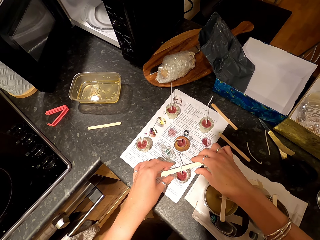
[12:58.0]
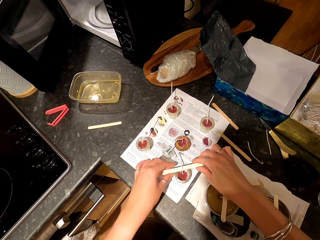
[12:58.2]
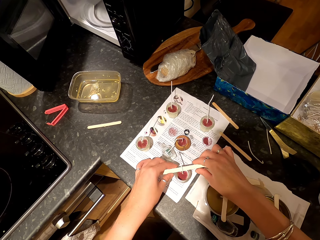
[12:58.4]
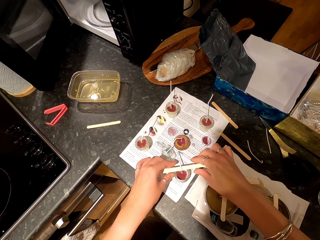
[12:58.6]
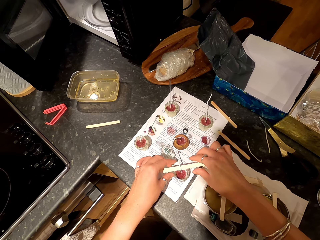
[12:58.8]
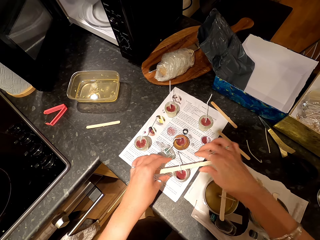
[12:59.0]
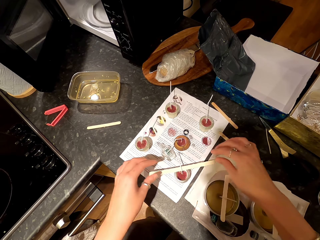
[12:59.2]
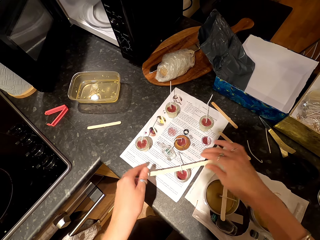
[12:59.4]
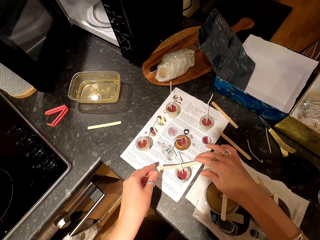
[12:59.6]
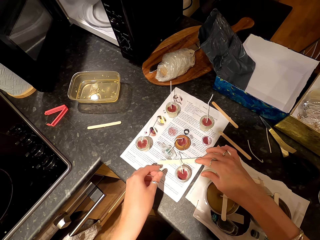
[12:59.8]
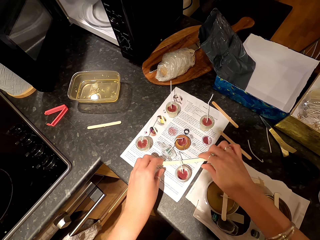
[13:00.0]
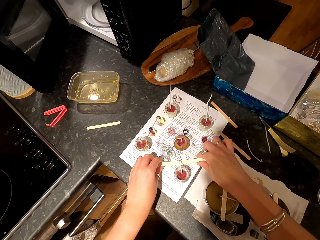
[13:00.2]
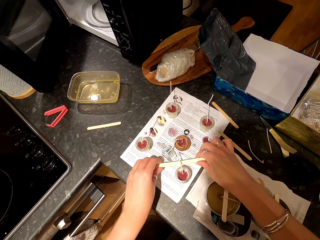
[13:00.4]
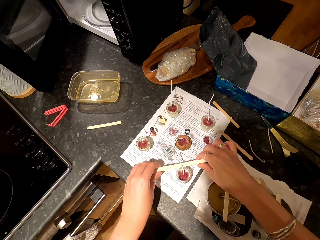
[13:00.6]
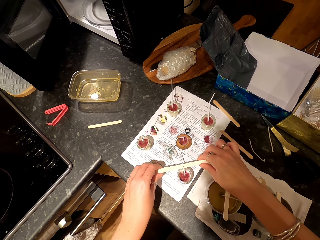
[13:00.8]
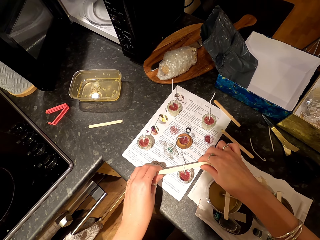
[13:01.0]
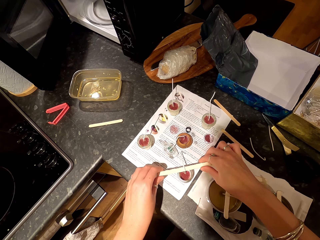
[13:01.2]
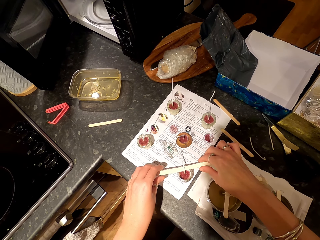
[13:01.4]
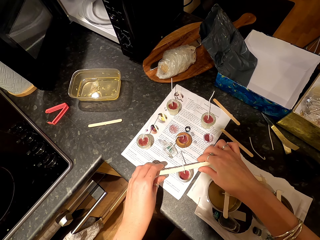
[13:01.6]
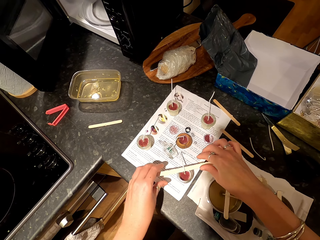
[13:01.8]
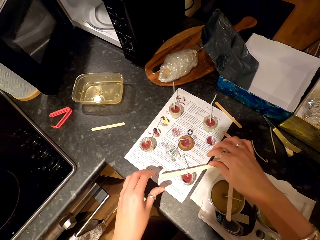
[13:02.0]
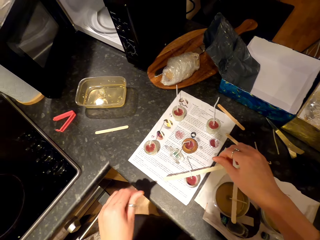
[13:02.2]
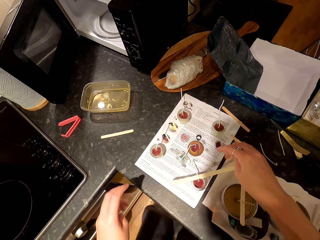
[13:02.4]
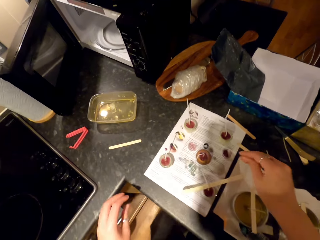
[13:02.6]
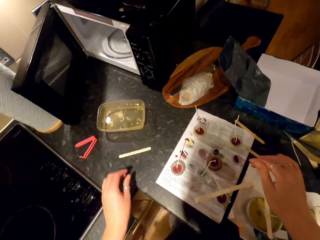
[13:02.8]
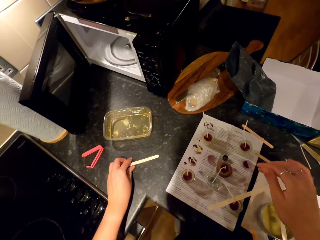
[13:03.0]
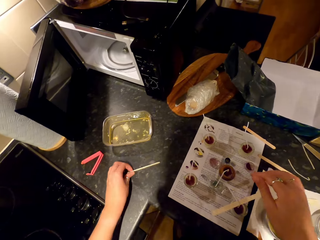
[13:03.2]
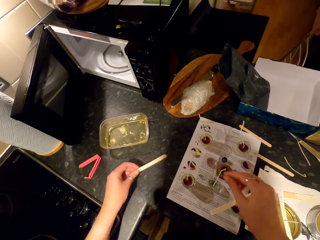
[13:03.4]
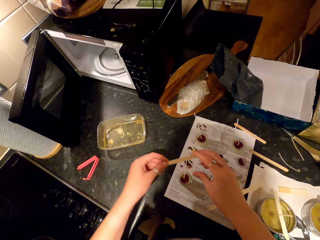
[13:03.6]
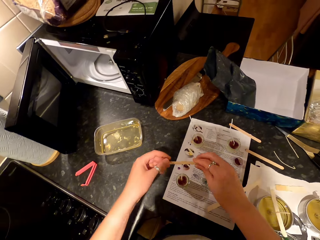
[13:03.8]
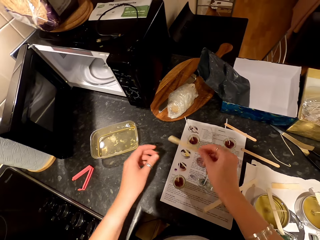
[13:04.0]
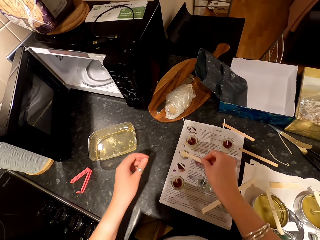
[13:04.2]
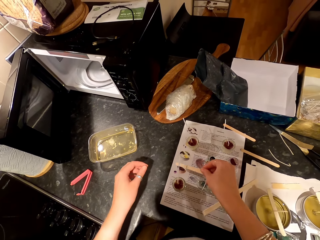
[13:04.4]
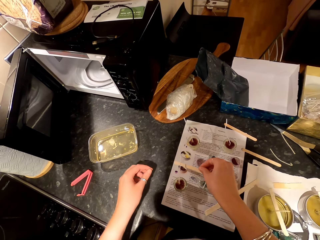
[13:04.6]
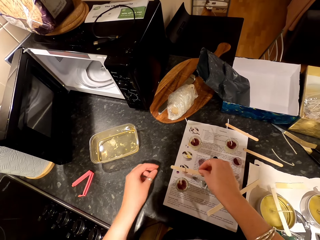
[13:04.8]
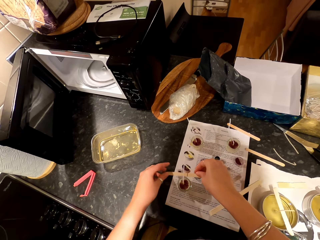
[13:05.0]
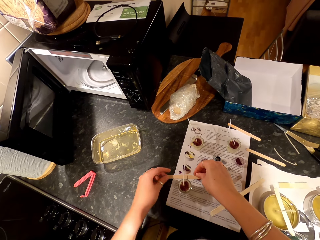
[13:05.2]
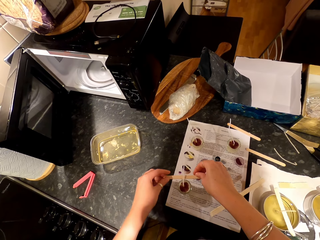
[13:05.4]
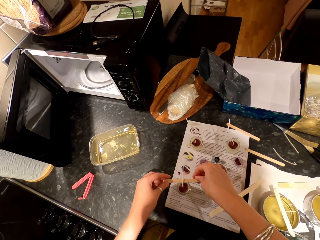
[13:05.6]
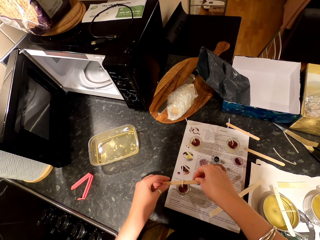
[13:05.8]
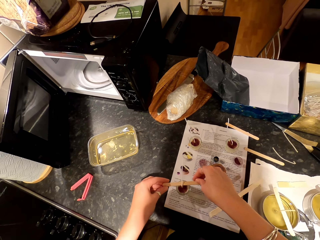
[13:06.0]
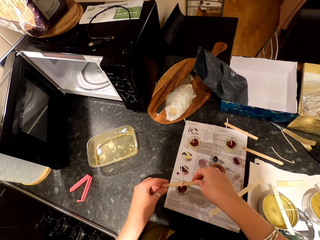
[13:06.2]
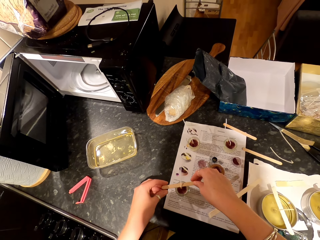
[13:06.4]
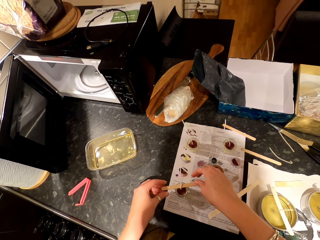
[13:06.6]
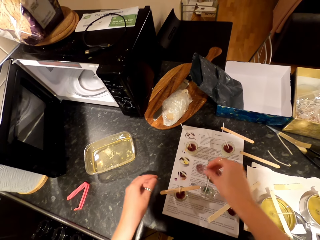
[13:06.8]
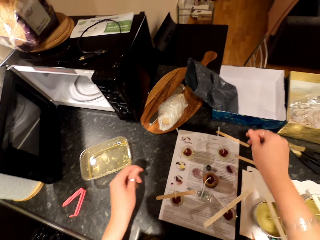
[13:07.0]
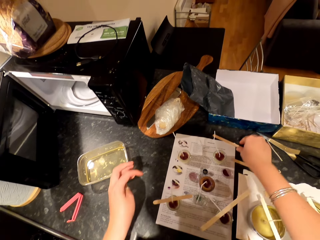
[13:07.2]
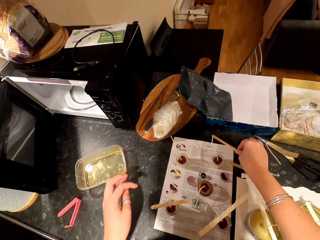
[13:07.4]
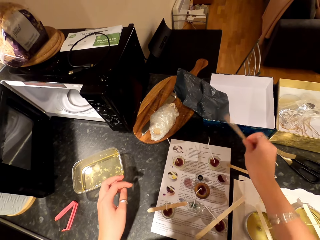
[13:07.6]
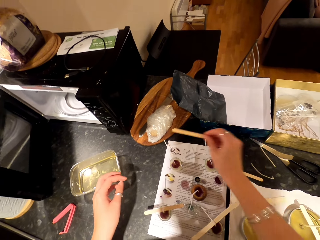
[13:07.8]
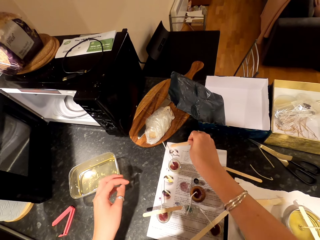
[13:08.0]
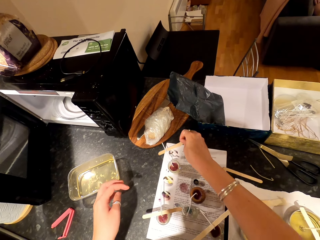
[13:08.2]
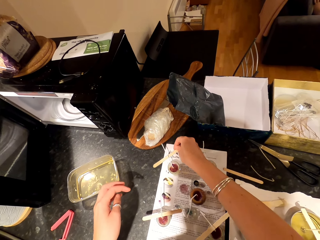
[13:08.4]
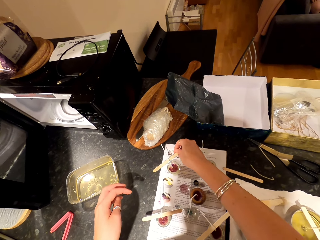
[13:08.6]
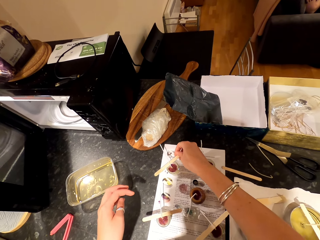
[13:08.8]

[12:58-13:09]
The camera wearer picks up a popsicle stick or stir bar on the paper. They move the popsicle stick on the candle container. They move hands around. They pick up the popsicle stick on the countertop. They put the popsicle stick on the candle container. They pick up the popsicle stick on the countertop. They put the stir bar on the container.

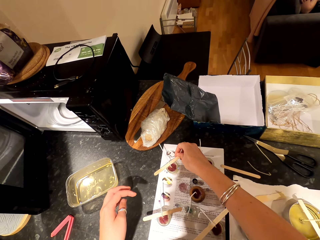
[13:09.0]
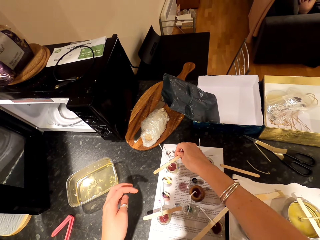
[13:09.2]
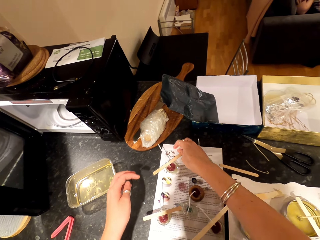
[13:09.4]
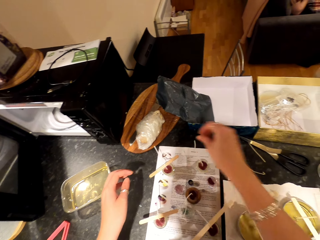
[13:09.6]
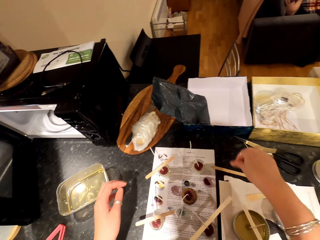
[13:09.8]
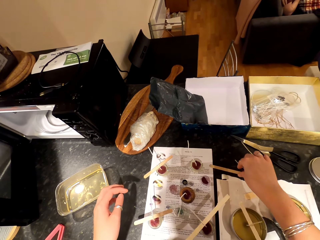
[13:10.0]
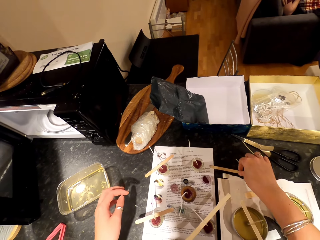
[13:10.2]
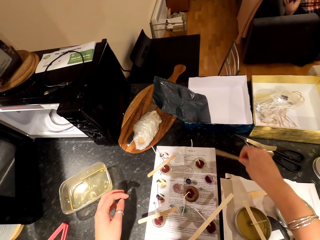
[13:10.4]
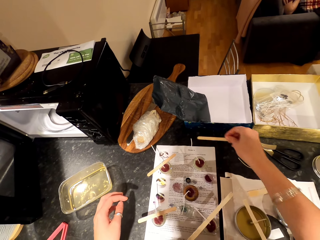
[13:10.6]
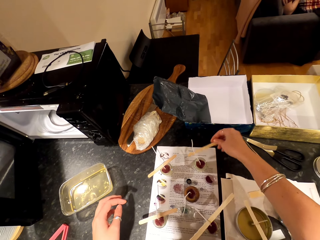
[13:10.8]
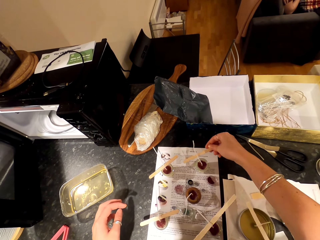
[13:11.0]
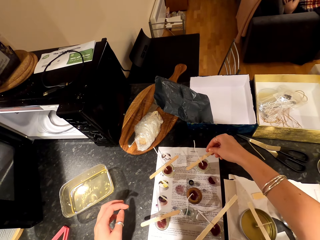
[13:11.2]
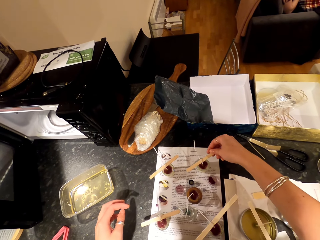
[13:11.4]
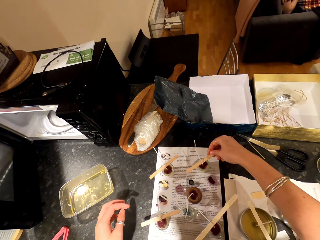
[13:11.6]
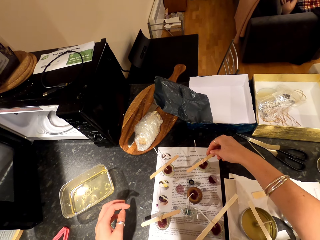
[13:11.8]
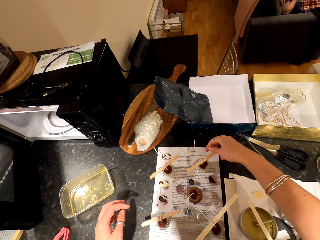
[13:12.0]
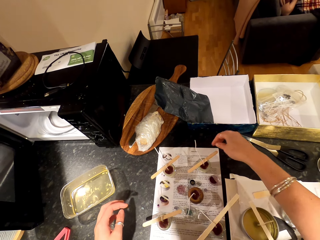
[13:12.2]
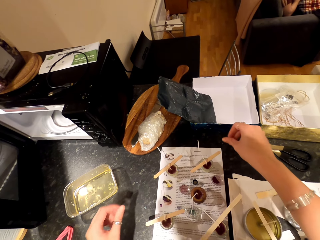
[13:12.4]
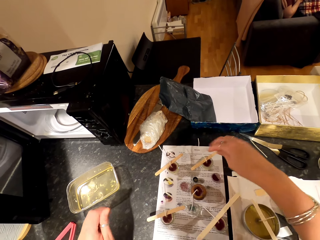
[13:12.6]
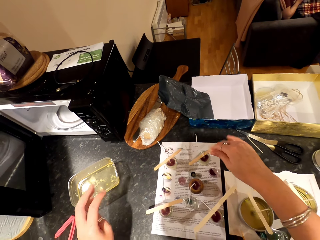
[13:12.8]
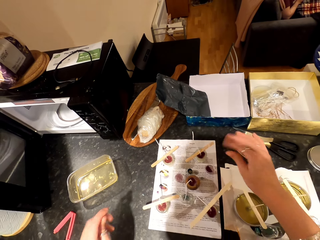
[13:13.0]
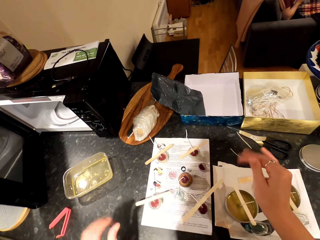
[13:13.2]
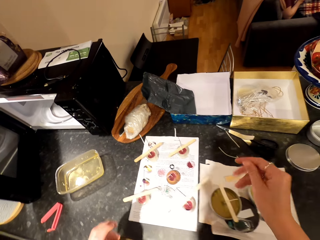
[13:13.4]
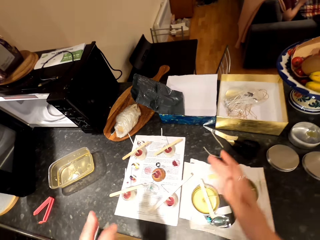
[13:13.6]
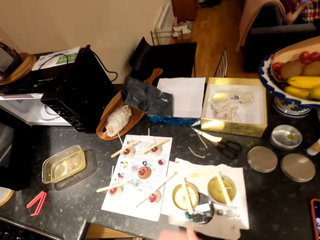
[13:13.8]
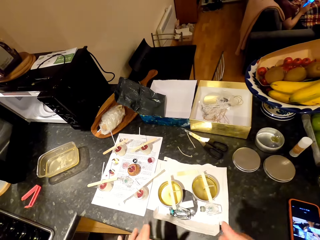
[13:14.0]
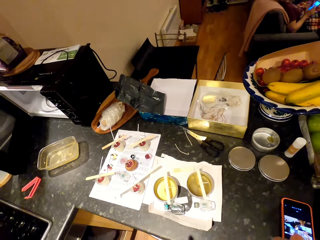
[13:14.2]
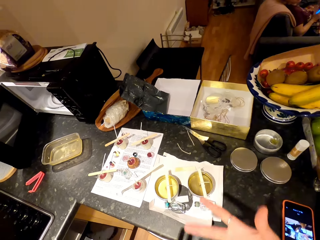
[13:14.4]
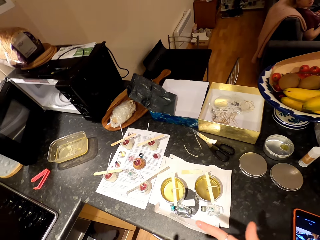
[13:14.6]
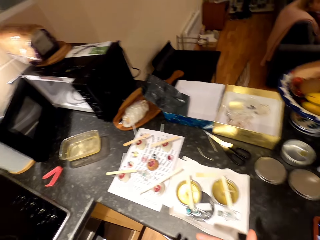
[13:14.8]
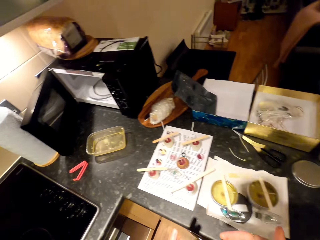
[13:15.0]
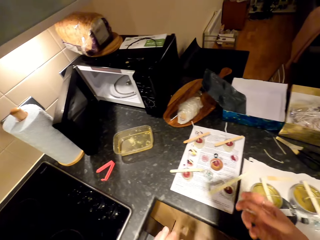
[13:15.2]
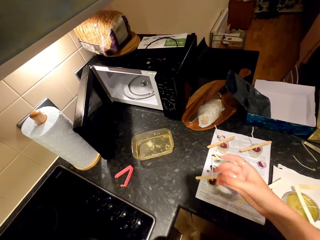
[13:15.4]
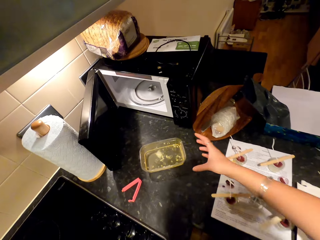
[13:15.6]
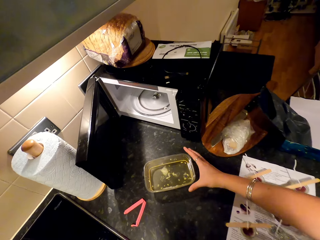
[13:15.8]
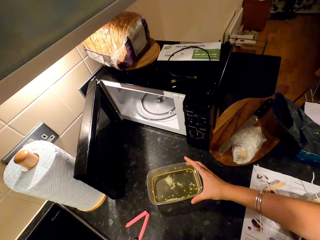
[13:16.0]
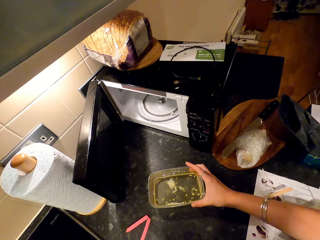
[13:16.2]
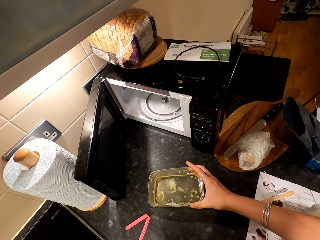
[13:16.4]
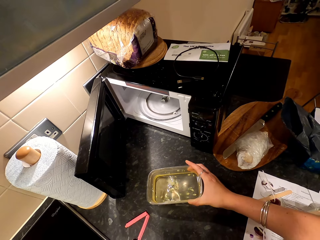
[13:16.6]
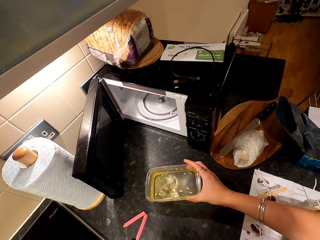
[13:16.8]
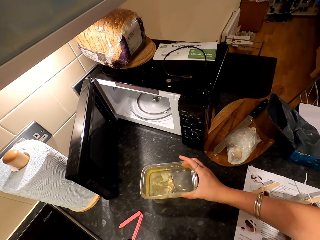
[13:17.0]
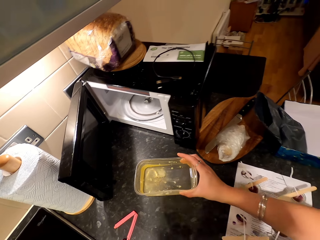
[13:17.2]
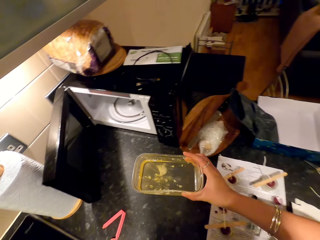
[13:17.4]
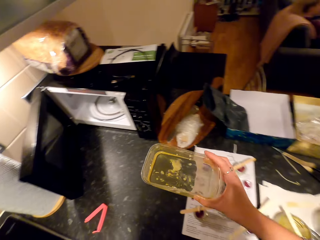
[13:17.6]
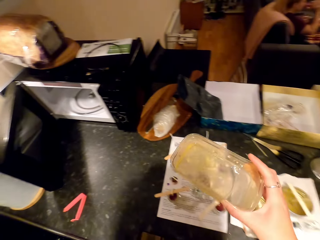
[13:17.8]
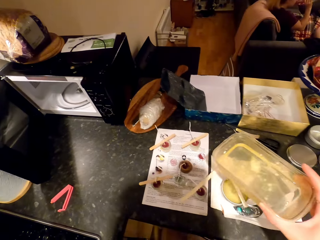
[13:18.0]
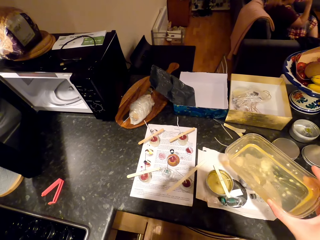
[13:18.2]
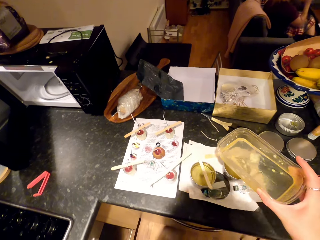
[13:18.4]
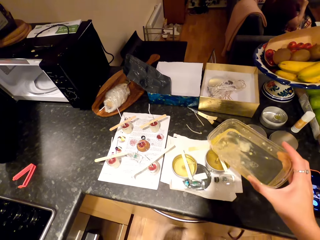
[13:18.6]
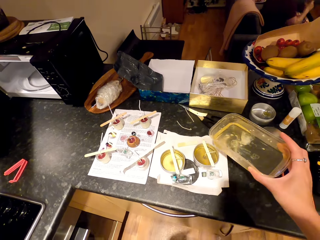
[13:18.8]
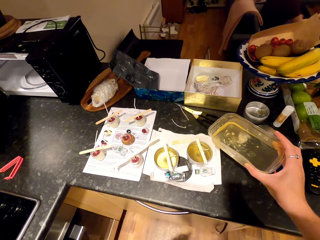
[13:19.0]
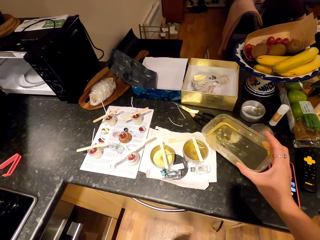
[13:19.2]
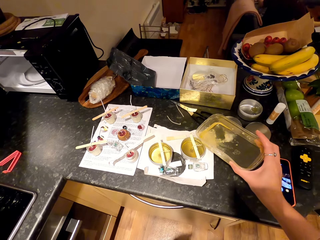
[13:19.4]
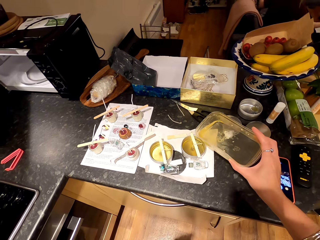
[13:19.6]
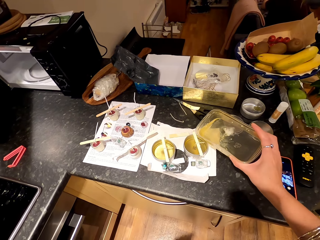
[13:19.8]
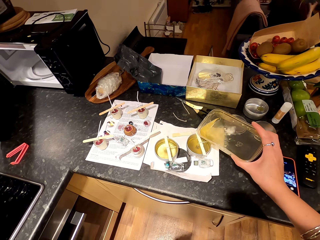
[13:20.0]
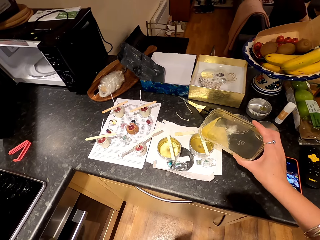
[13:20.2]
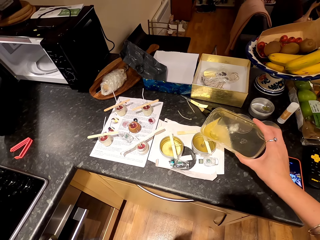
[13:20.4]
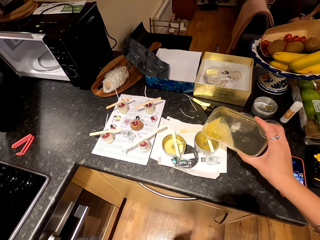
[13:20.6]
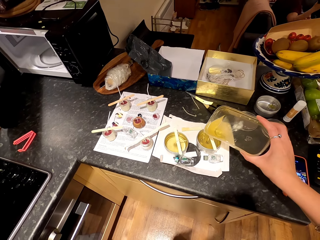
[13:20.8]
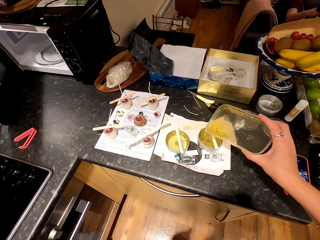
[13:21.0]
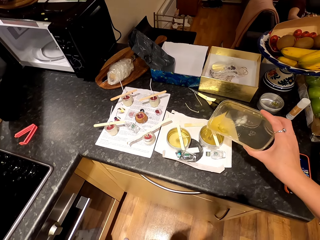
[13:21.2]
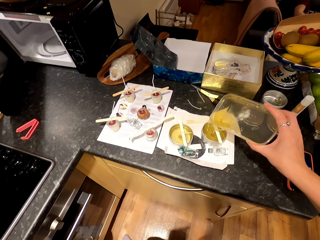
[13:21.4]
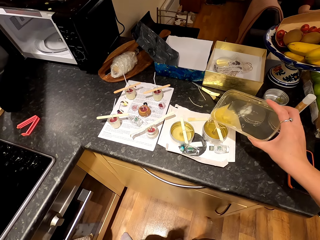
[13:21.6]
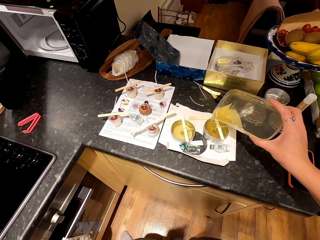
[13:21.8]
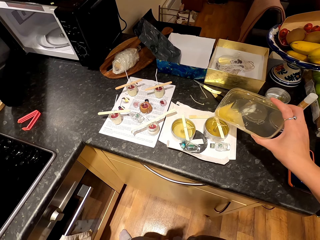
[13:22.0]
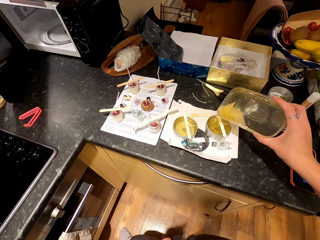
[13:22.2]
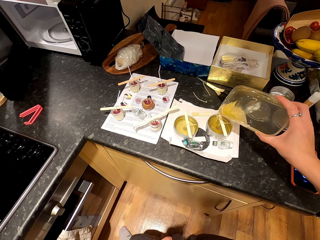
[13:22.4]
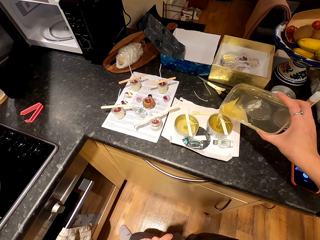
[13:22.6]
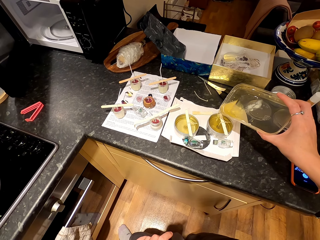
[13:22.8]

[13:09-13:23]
A woman sits on the couch. The camera wearer picks up a popsicle stick on the countertop. They put the popsicle stick on the candle container. They rub fingers. They move hands around. They pick up a dish on the countertop. They move around. The woman moves around. The woman puts the dish on the table. The camera wearer puts wax in the candle container. The woman puts something on the couch.
